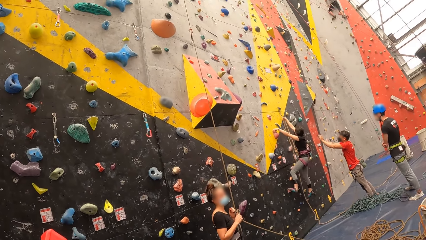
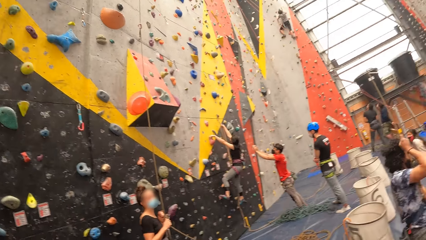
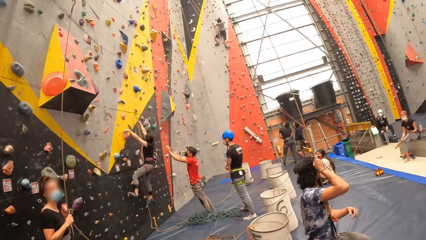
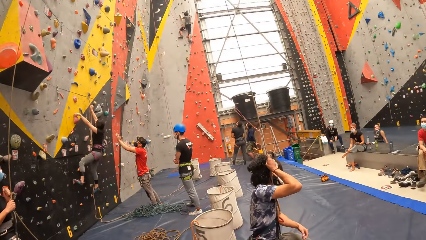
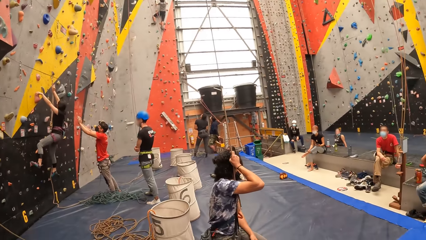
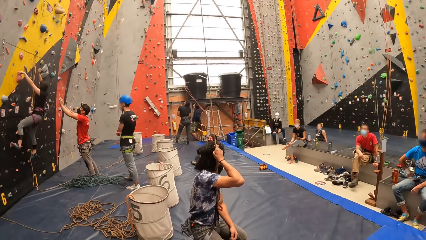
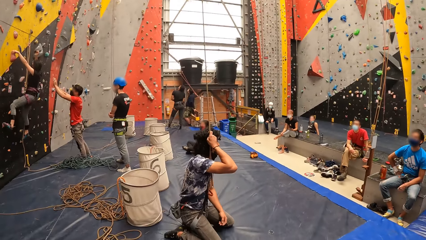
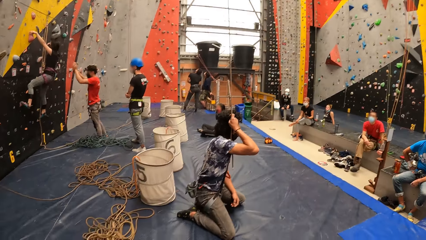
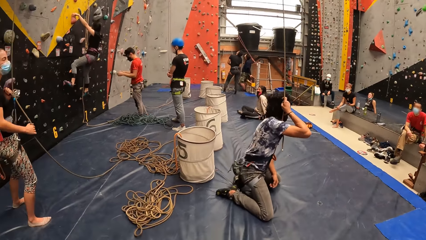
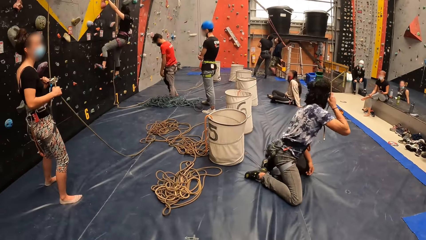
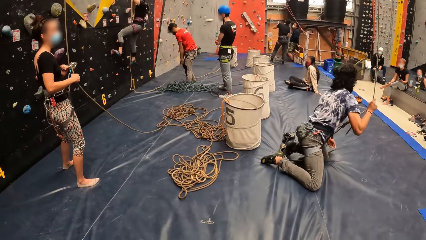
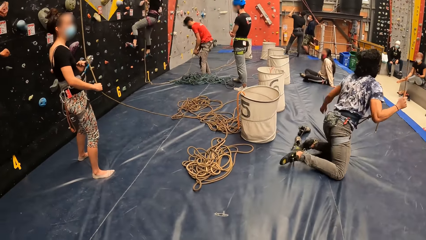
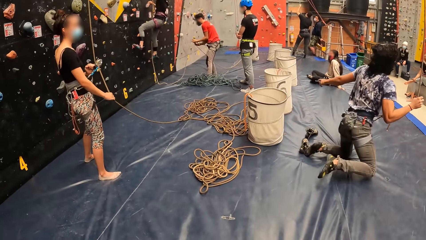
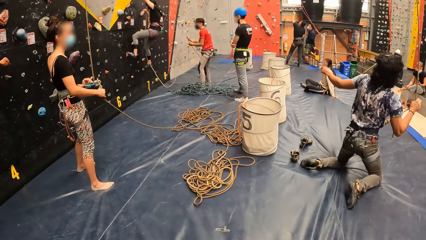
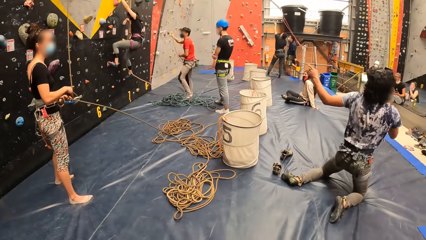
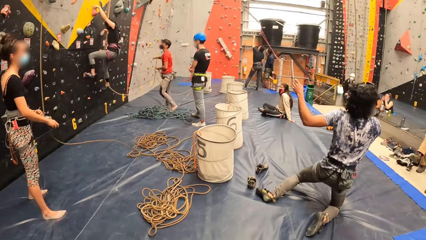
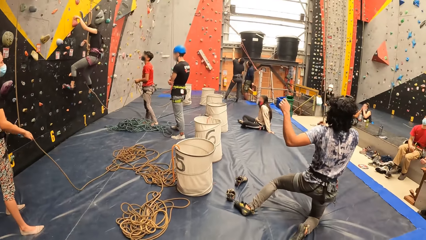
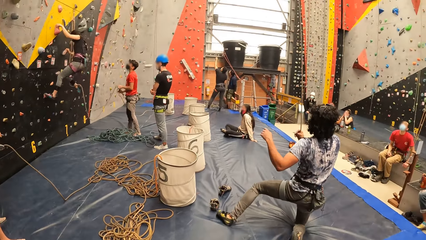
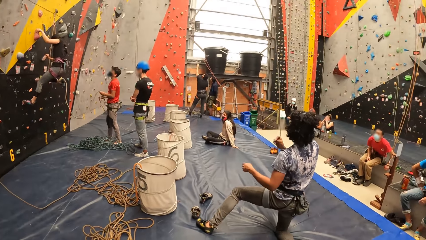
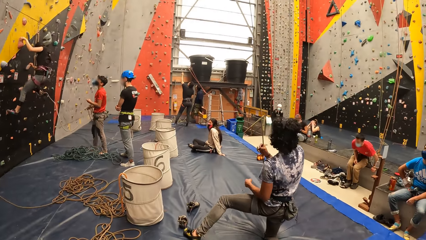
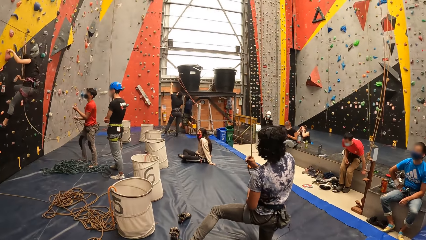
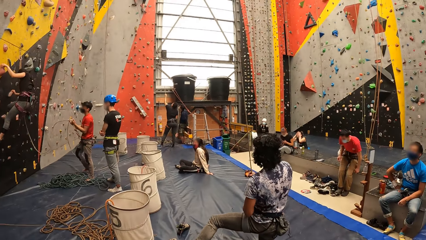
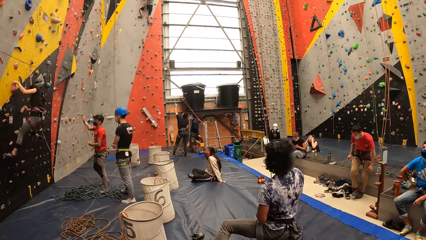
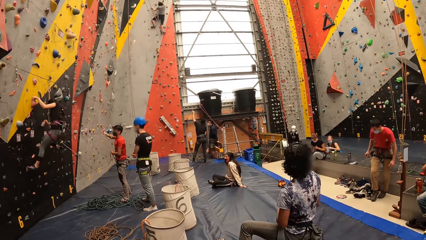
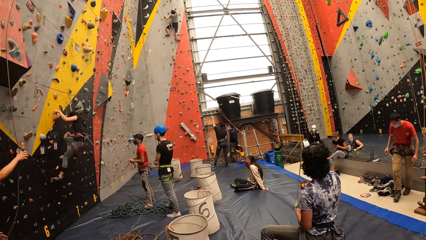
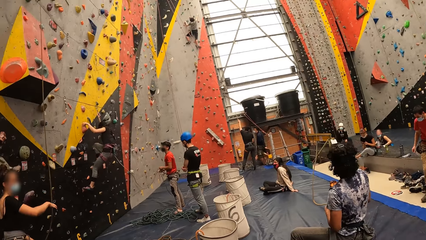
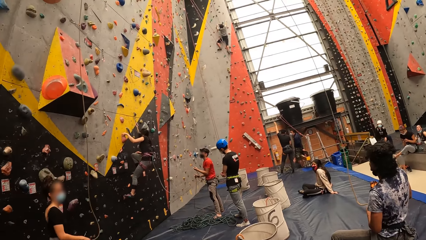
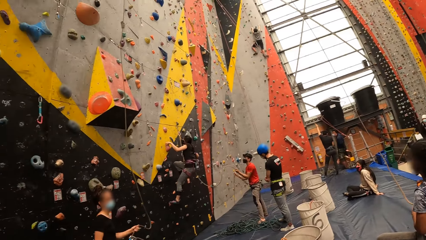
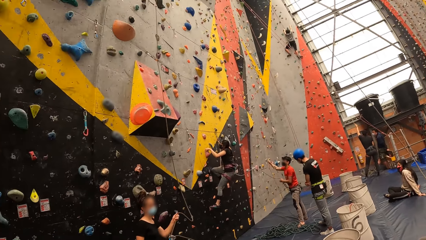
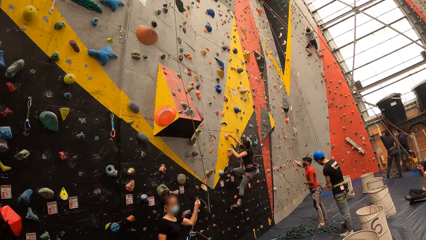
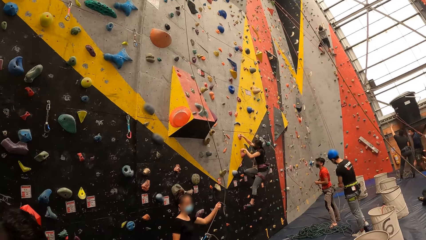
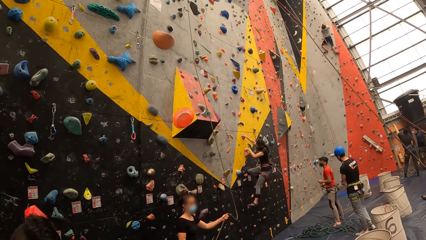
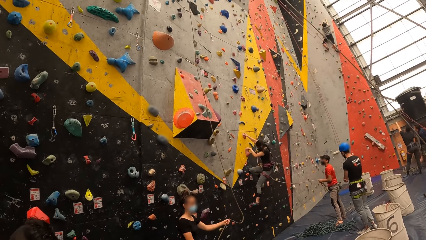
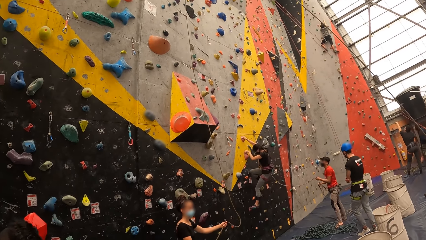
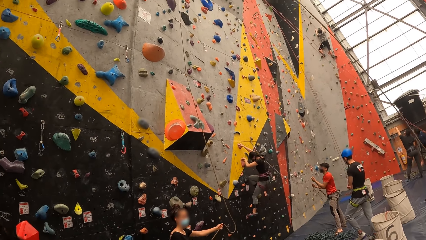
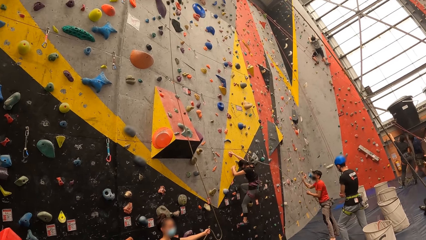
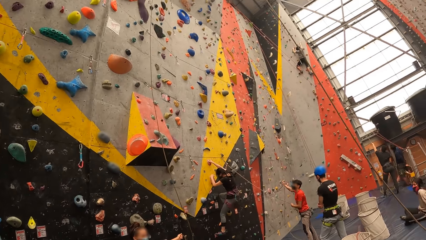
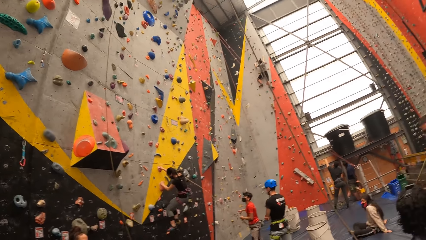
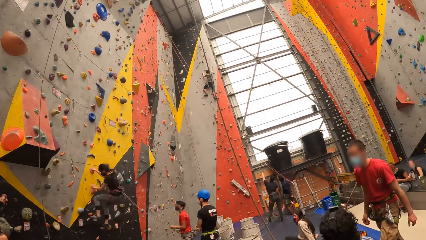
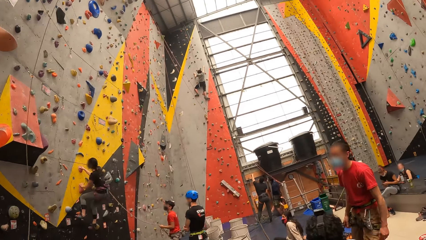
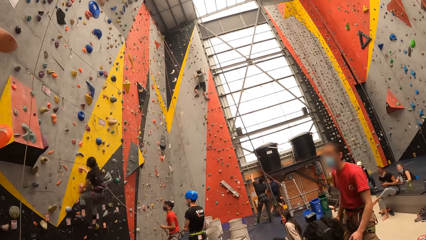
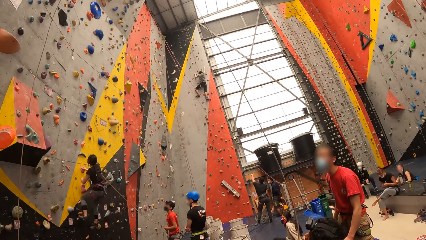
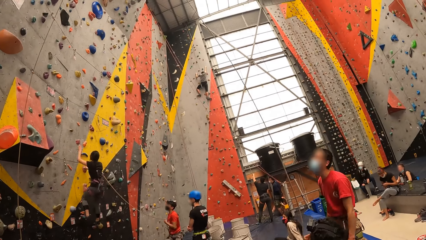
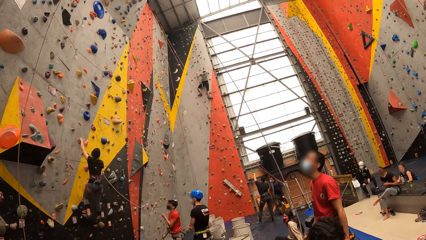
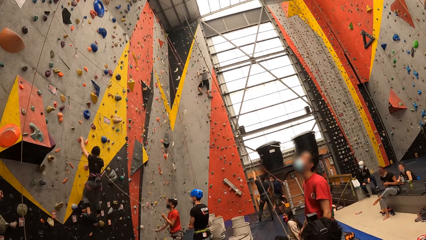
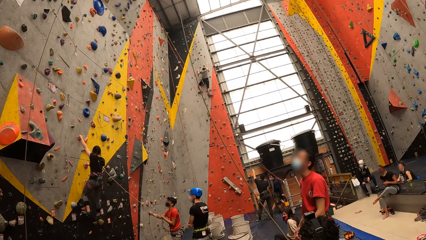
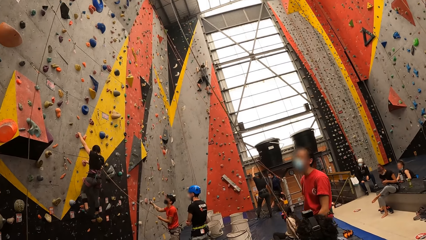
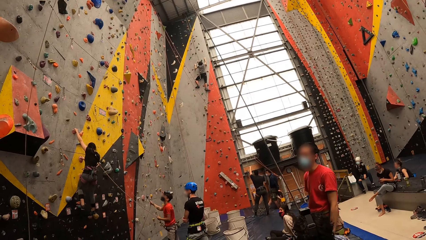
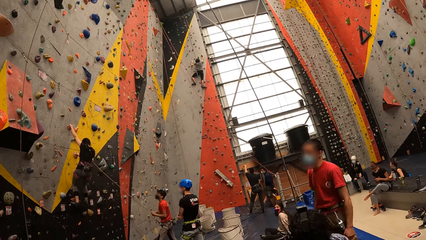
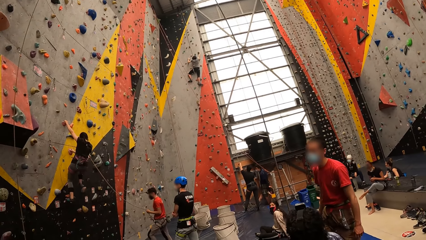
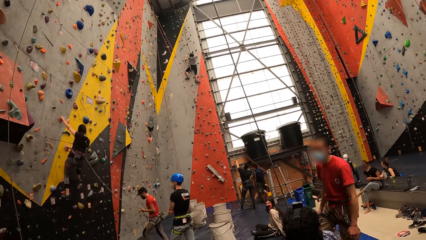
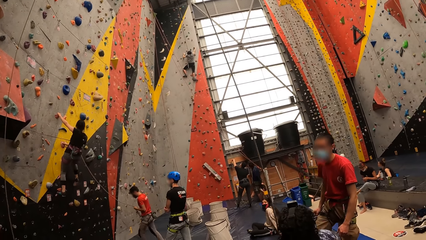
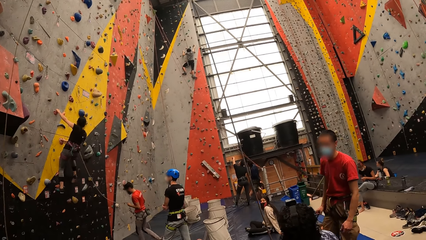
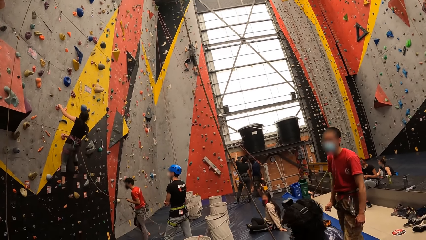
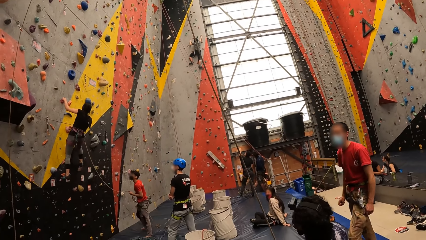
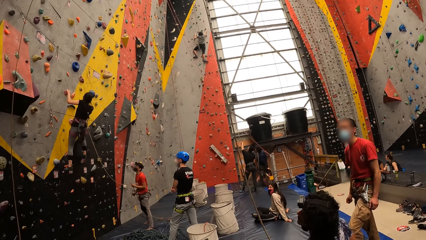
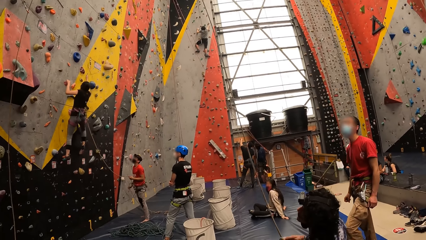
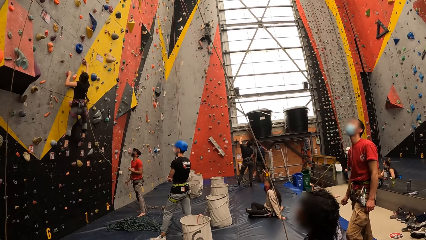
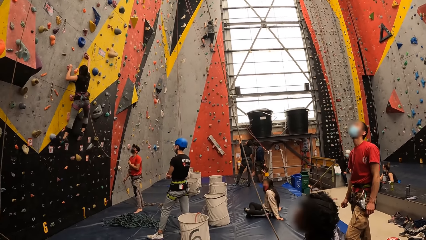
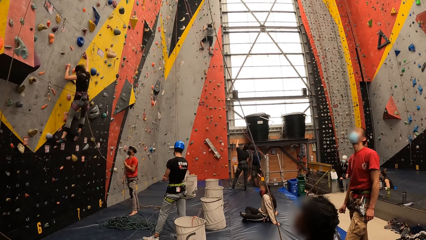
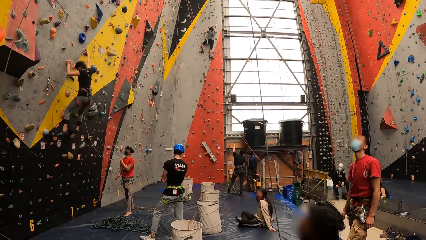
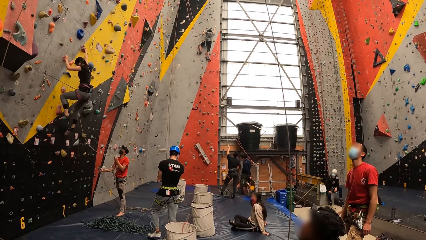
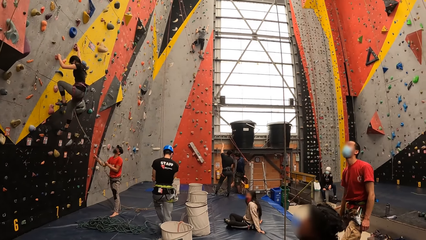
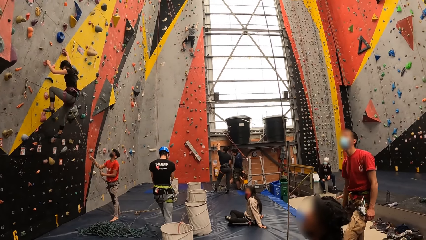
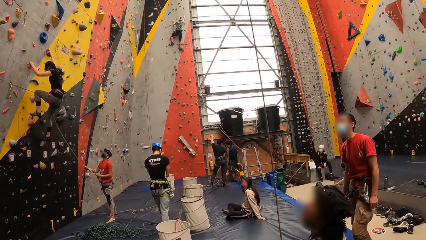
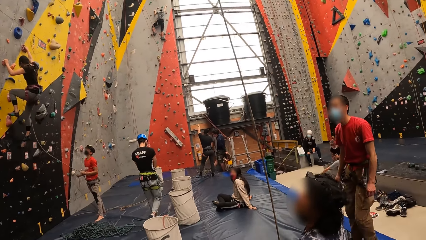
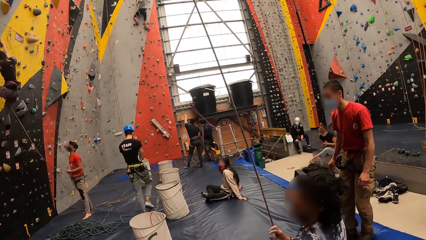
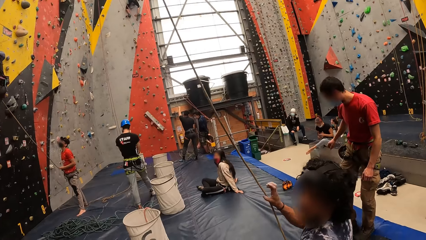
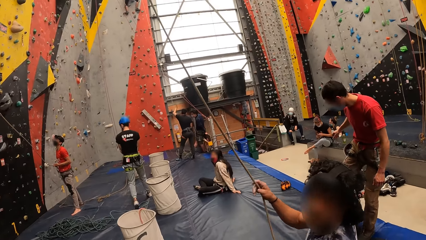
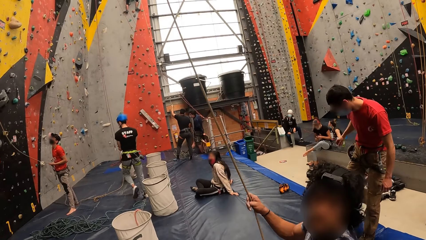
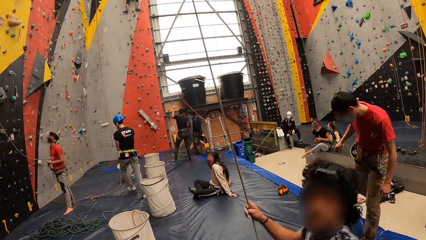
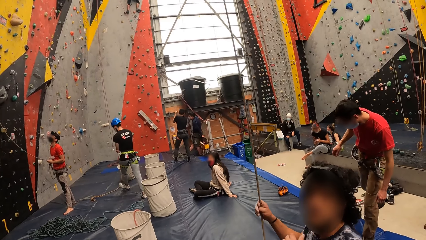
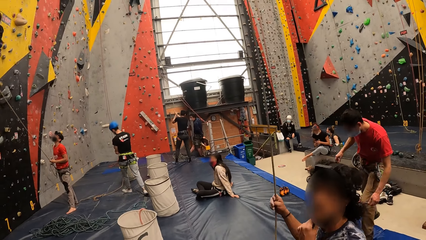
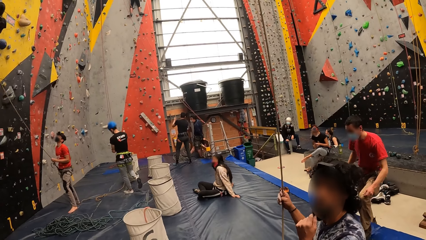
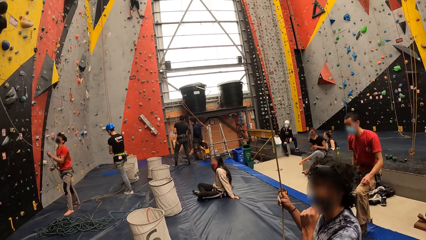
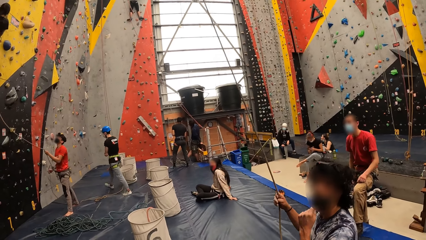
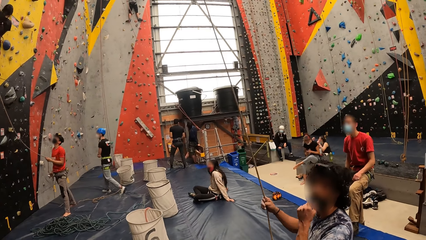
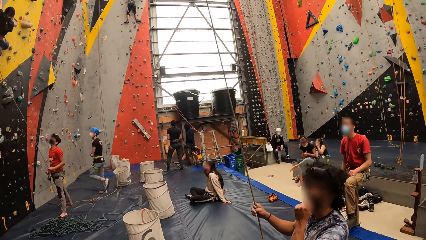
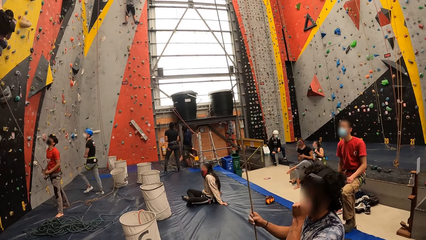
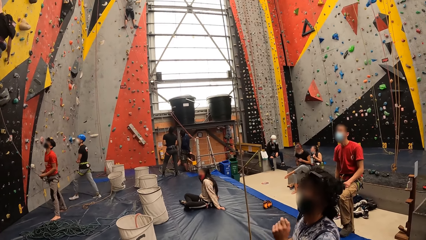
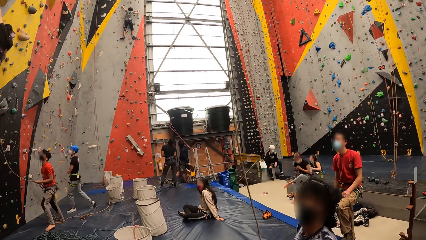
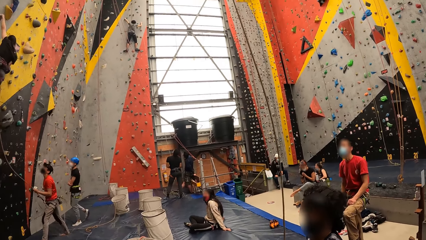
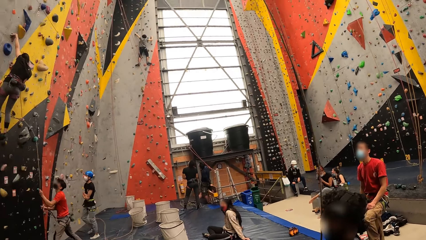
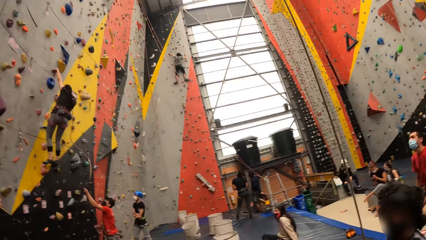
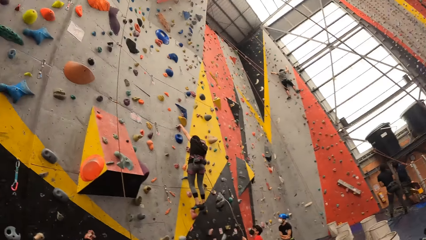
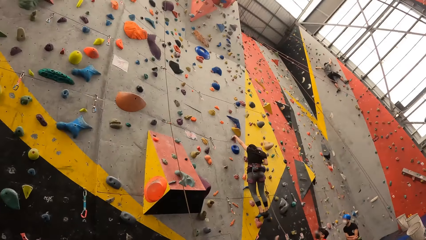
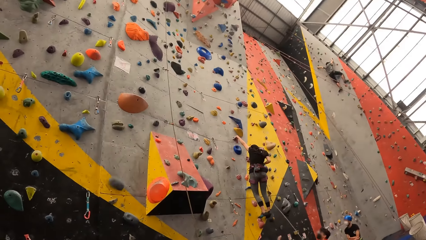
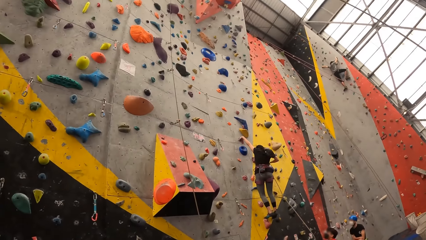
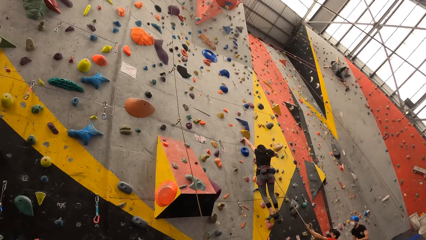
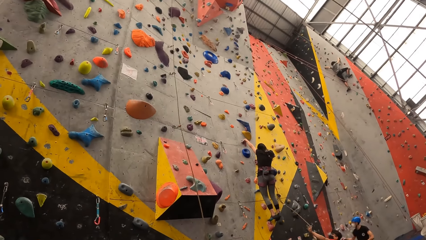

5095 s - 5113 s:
A person takes a video with the phone. Another person falls on the climbing wall mat. The first person lifts the rope and holds the rope.
